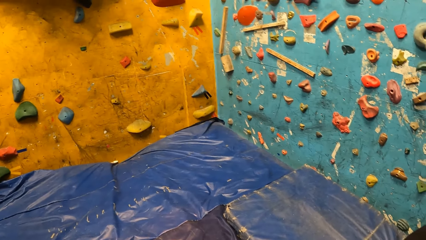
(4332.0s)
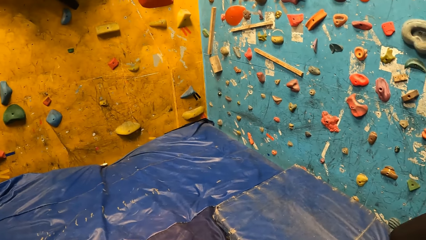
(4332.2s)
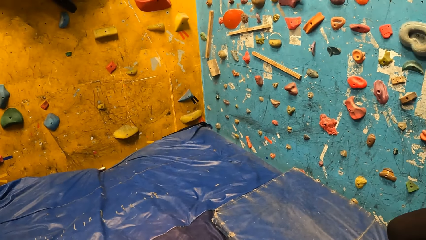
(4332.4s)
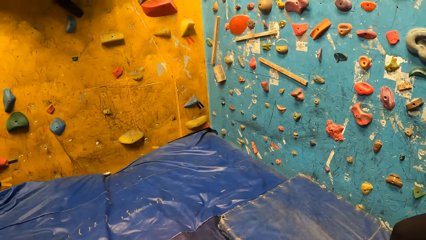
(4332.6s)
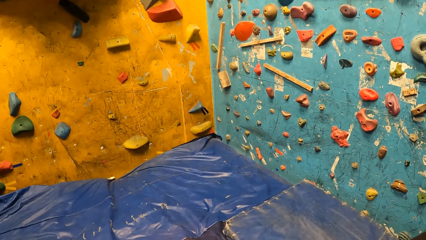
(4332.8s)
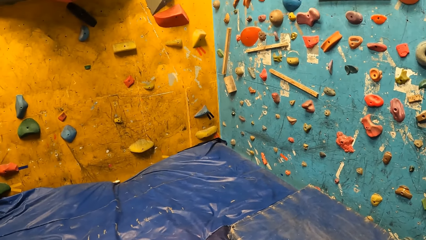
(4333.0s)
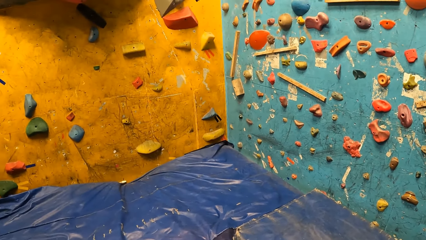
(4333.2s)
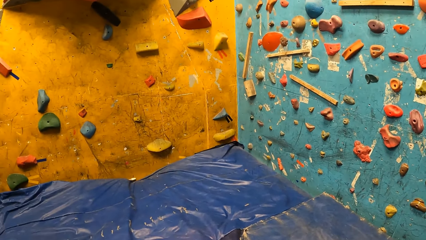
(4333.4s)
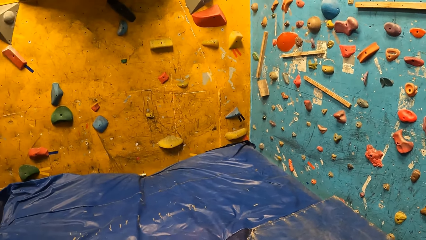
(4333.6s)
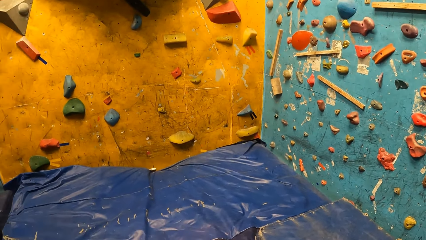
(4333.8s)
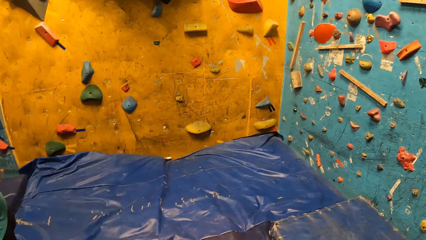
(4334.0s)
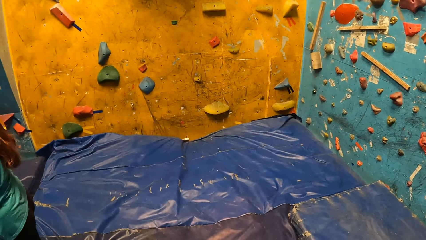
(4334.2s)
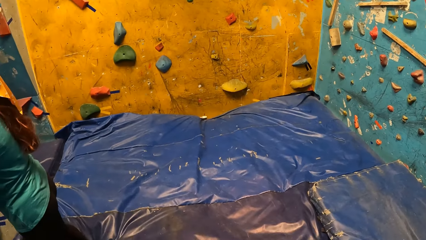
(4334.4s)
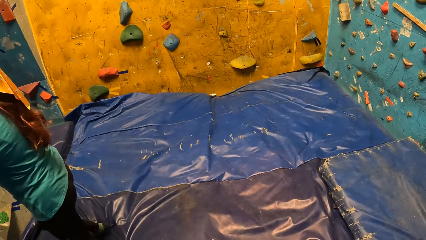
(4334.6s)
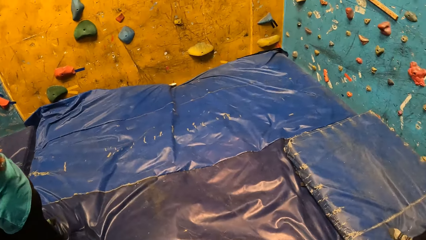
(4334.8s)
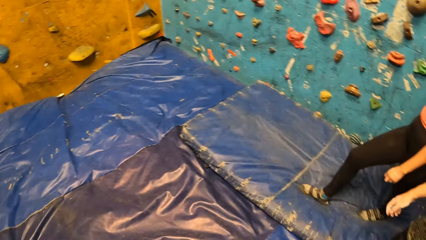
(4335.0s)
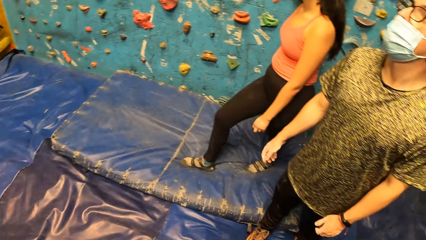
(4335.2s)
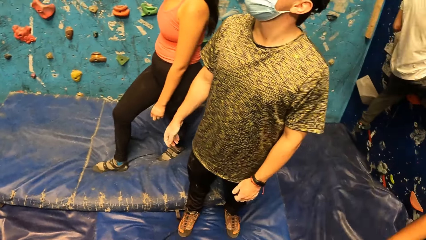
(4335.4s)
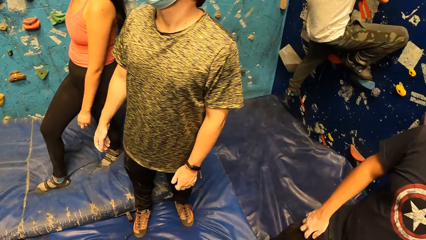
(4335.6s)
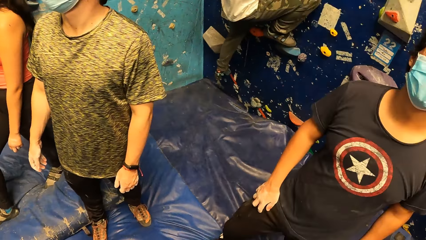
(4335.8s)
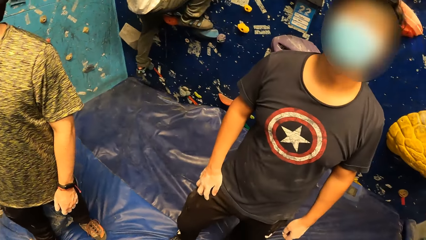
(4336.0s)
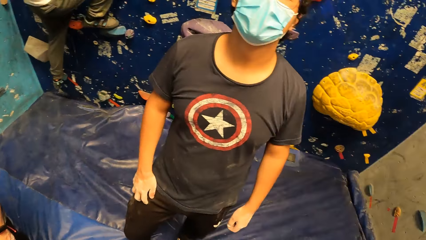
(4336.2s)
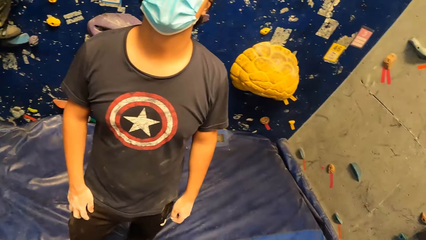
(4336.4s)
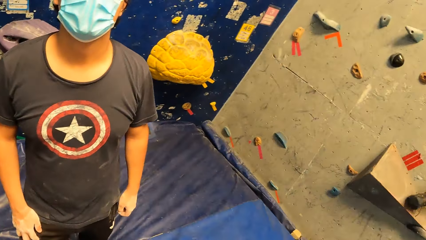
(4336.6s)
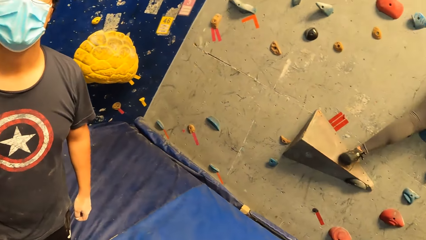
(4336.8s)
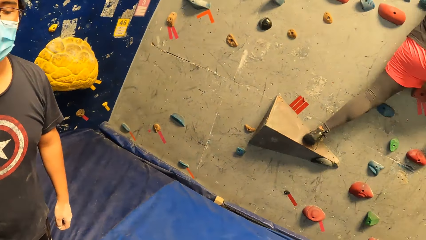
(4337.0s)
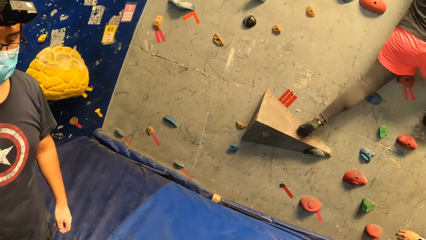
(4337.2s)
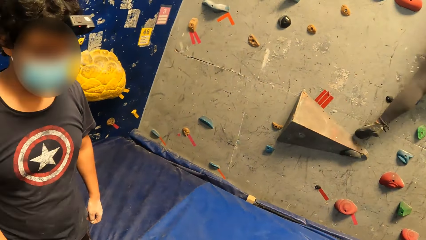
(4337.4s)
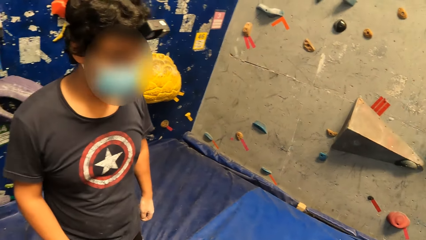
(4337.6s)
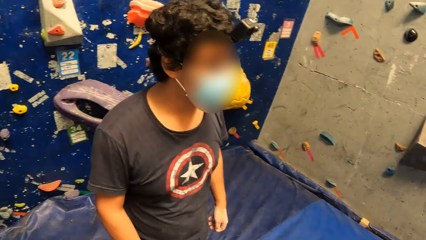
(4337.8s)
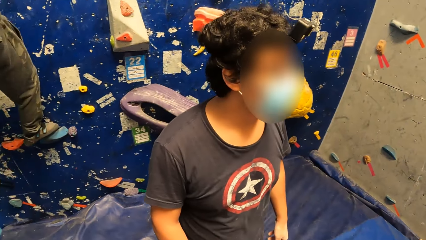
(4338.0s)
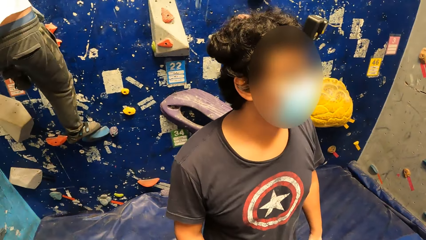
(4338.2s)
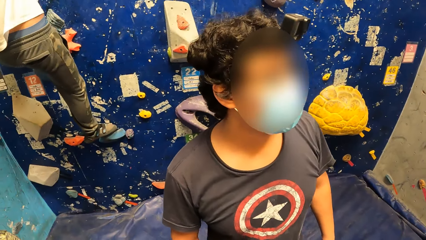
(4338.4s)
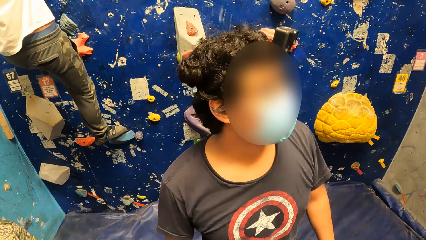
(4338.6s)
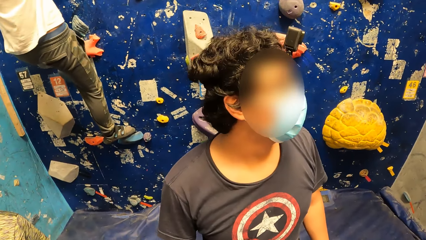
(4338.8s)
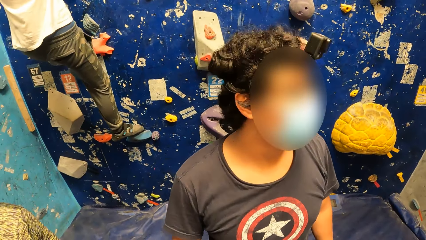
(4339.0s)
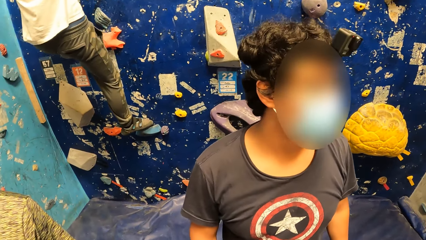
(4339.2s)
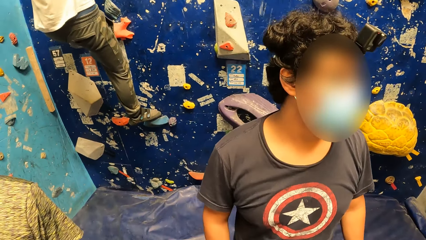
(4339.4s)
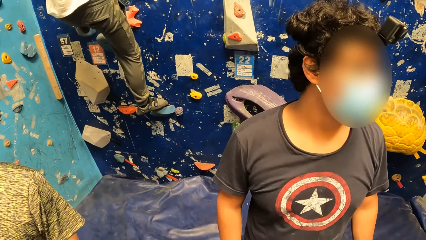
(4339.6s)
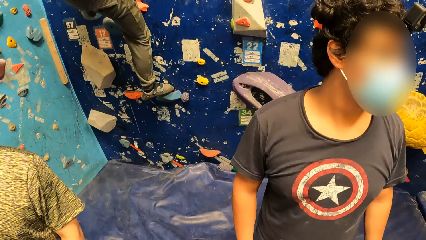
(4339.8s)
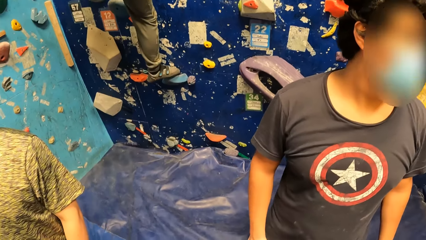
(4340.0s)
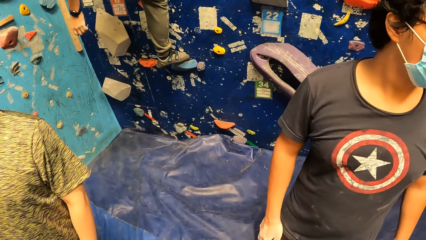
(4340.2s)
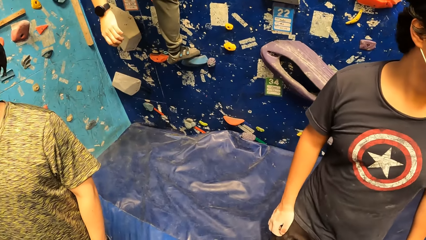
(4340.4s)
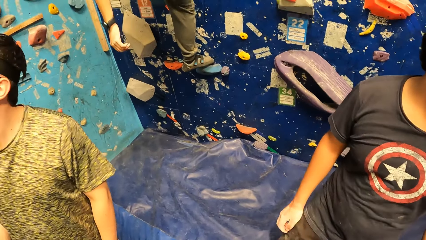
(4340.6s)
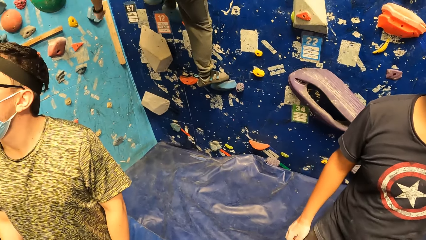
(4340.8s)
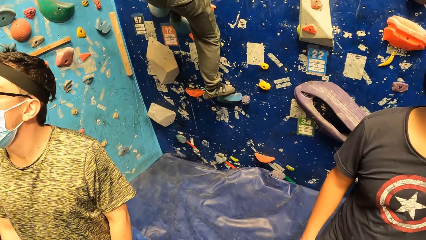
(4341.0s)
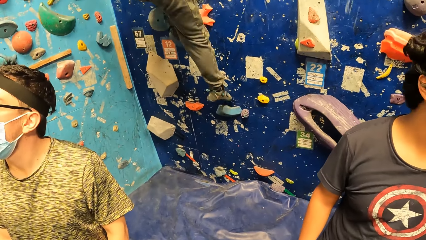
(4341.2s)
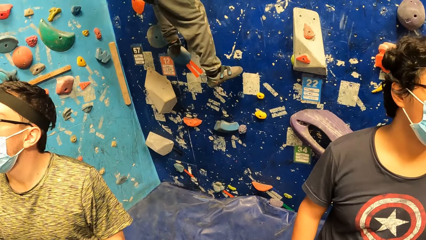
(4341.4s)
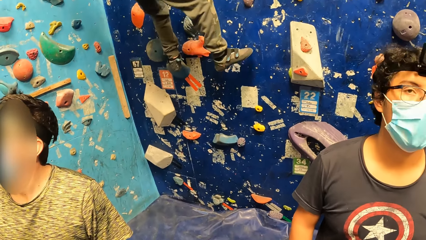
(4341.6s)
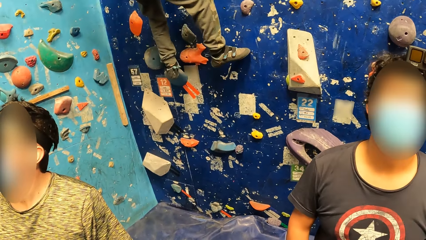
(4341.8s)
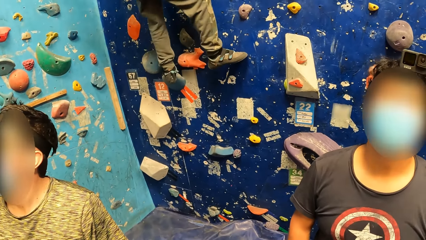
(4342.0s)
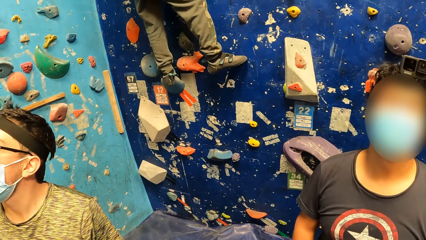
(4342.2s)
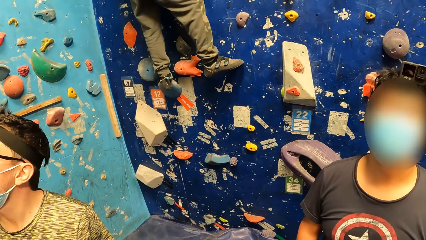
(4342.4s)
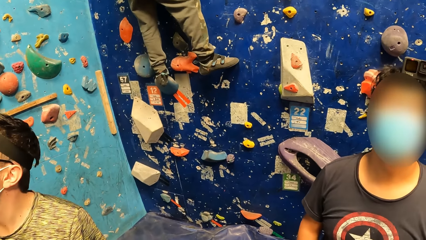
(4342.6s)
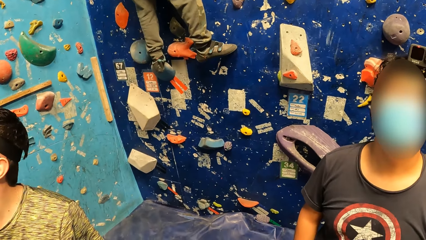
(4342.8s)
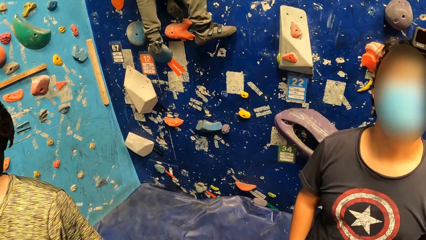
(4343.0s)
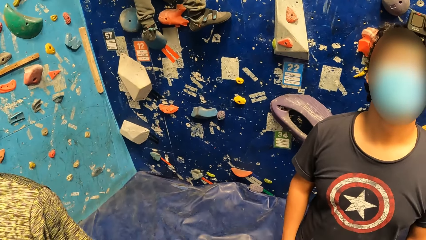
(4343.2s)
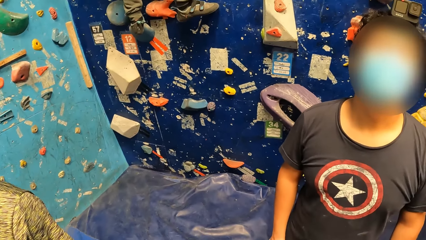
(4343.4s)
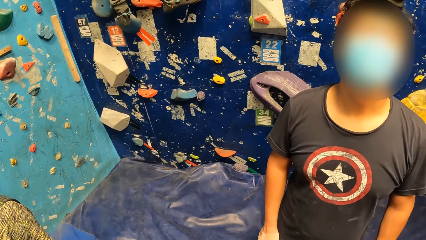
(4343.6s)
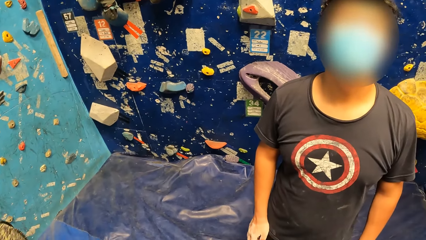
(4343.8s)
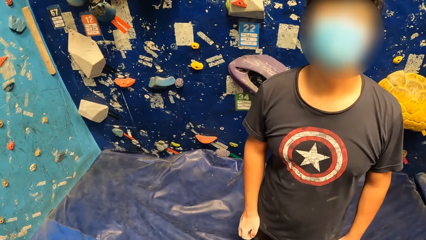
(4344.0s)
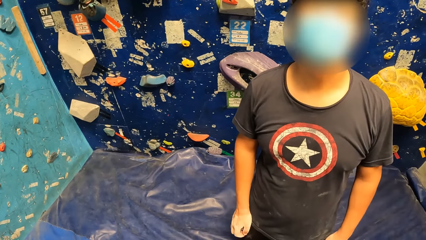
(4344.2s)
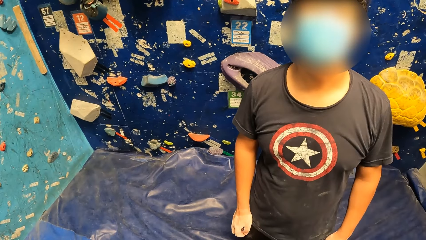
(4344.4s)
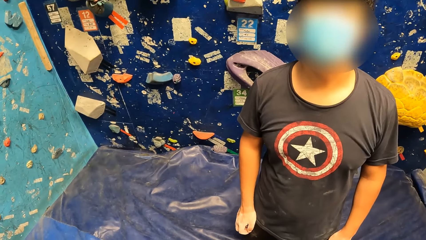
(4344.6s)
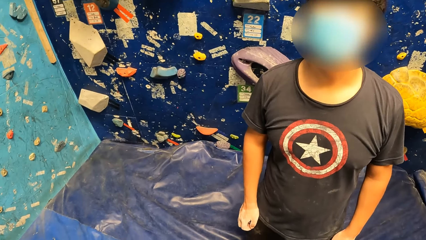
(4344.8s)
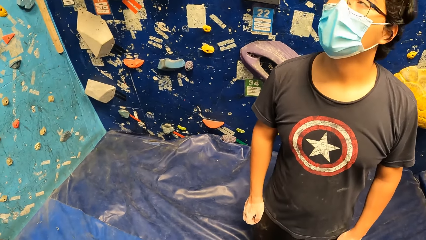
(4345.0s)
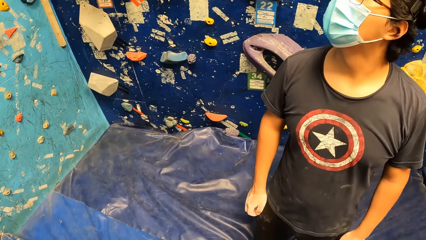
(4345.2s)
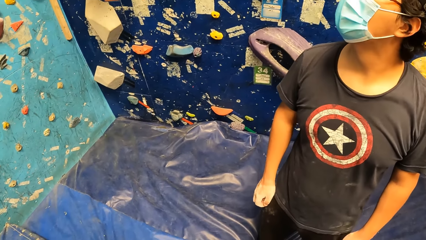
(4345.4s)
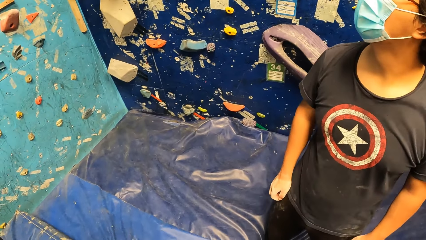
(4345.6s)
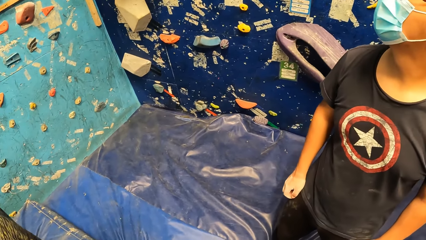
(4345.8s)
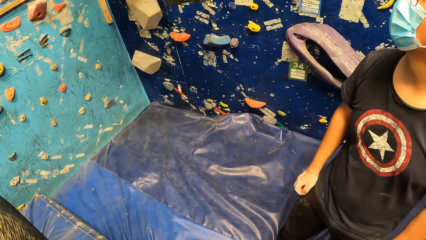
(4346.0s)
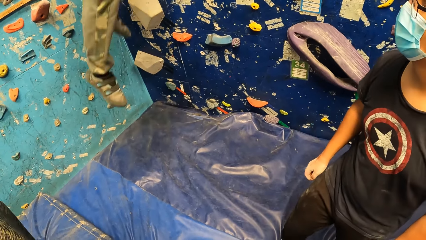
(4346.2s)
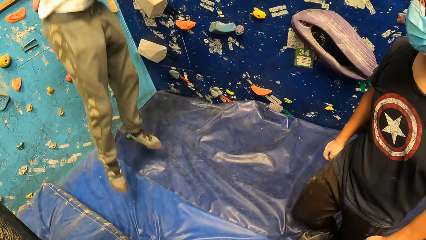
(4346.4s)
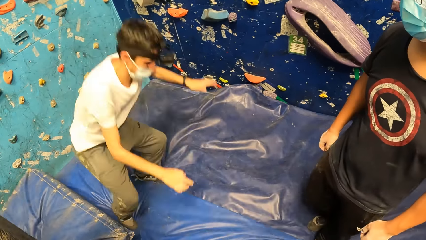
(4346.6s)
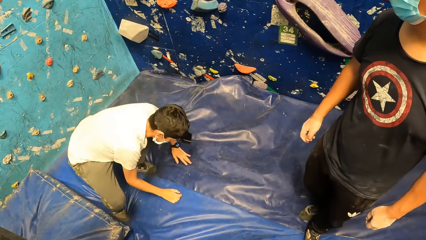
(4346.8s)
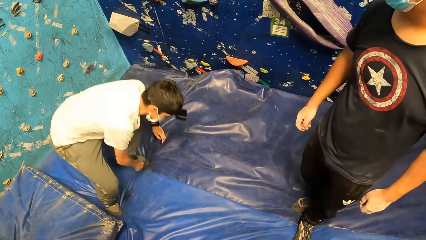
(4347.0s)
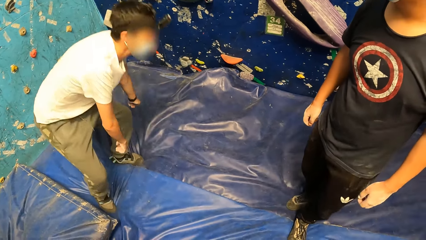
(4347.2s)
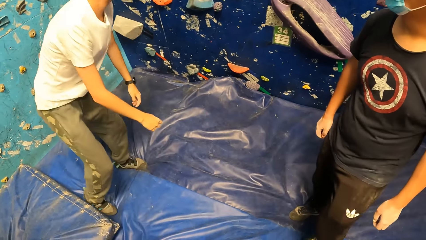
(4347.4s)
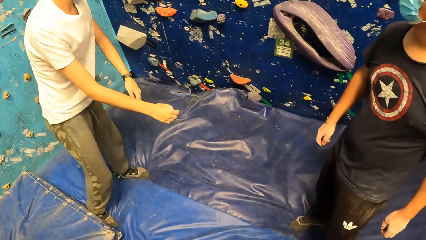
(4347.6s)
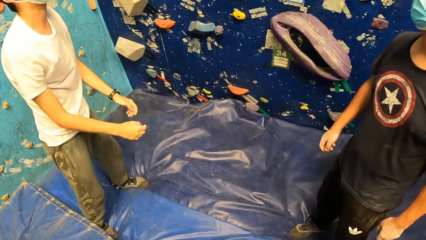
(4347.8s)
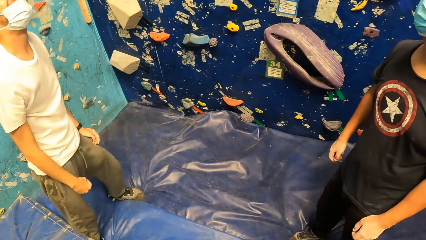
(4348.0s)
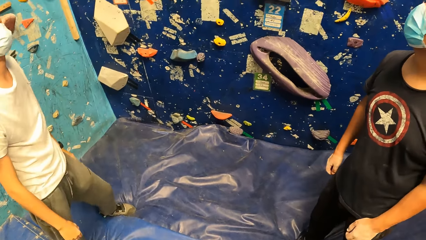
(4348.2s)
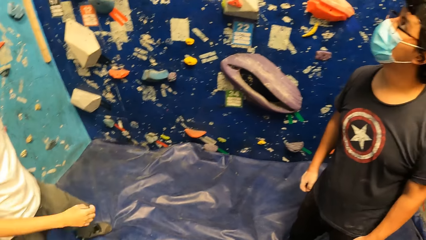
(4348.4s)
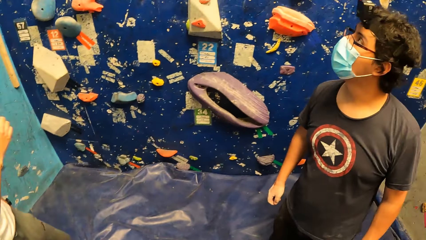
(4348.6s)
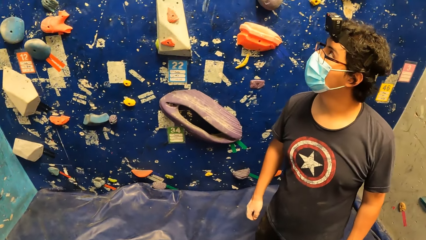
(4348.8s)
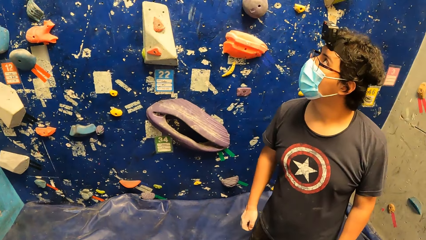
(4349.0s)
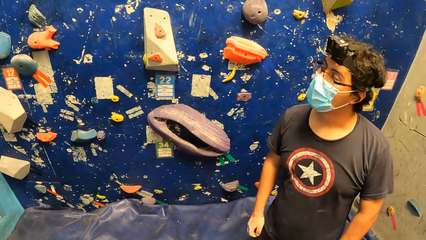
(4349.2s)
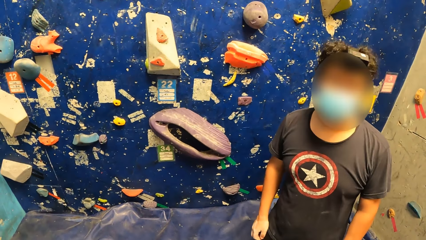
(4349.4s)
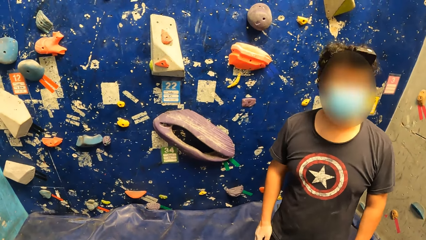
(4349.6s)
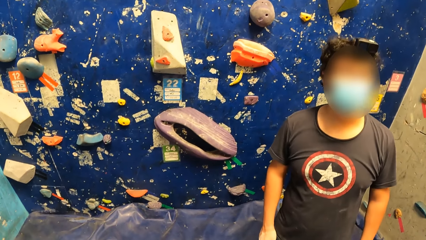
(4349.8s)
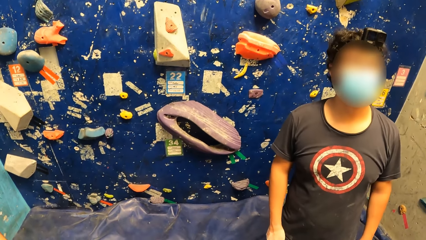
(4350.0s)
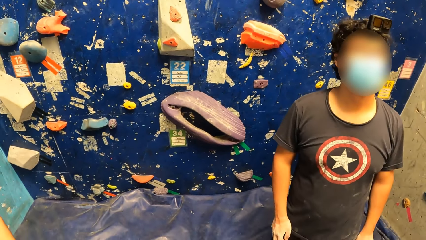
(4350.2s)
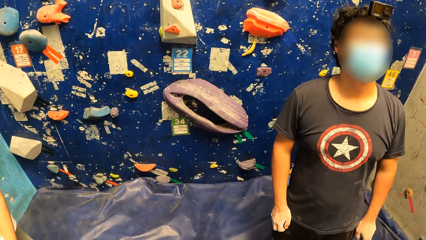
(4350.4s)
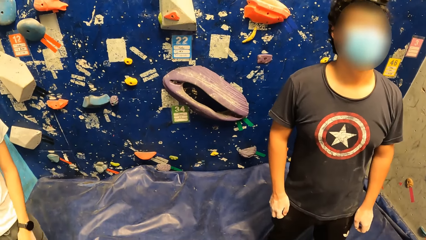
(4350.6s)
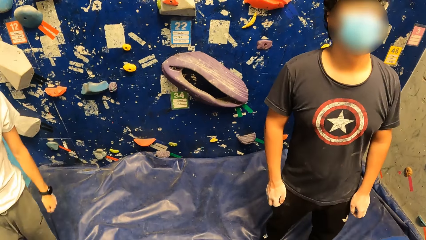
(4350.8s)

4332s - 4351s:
A man climbs a wall with both hands. The man jumps off the wall.
